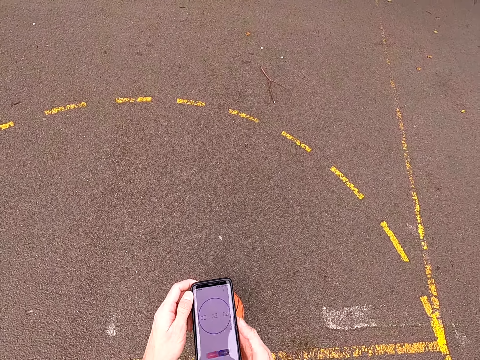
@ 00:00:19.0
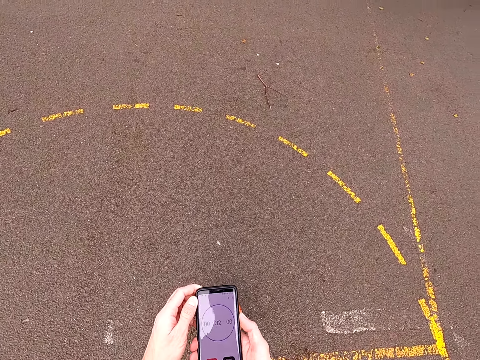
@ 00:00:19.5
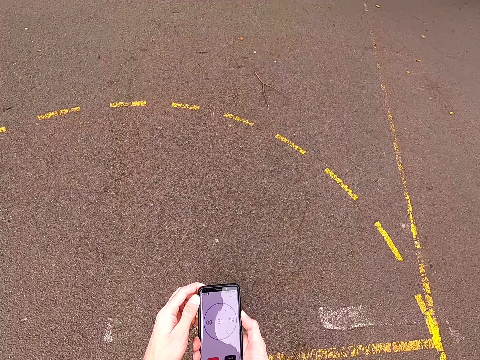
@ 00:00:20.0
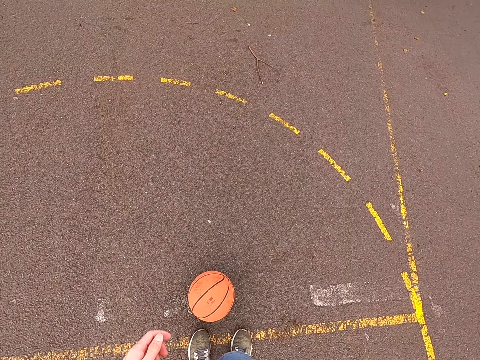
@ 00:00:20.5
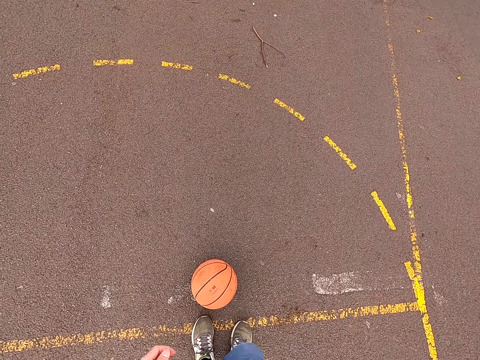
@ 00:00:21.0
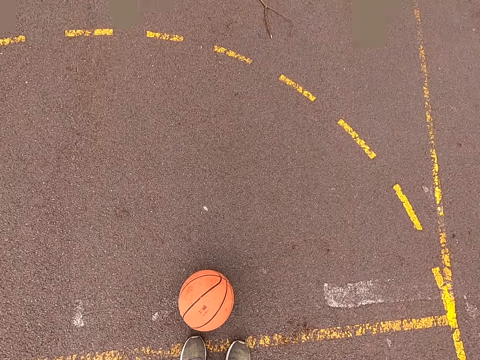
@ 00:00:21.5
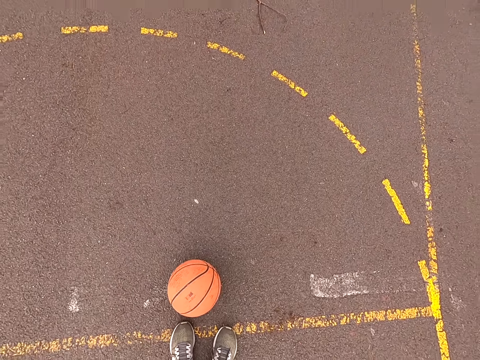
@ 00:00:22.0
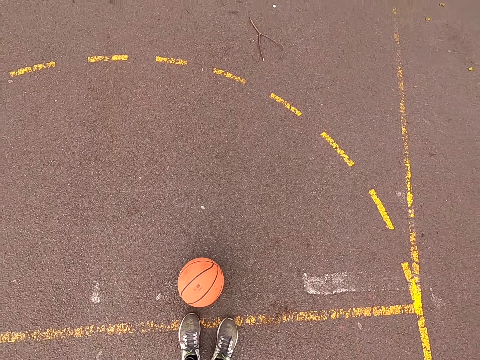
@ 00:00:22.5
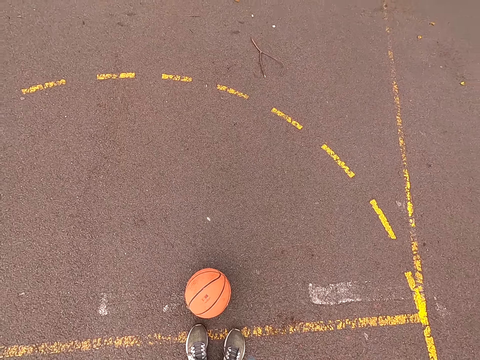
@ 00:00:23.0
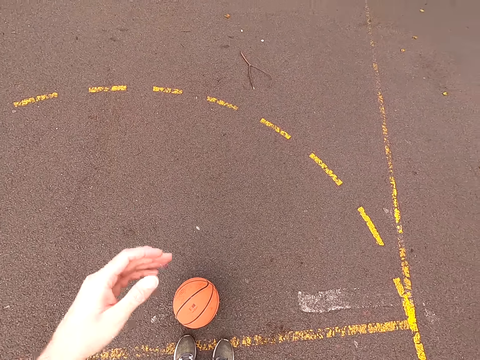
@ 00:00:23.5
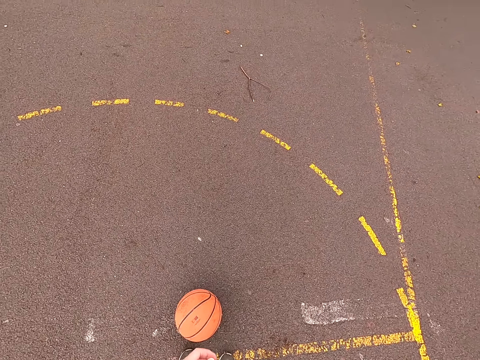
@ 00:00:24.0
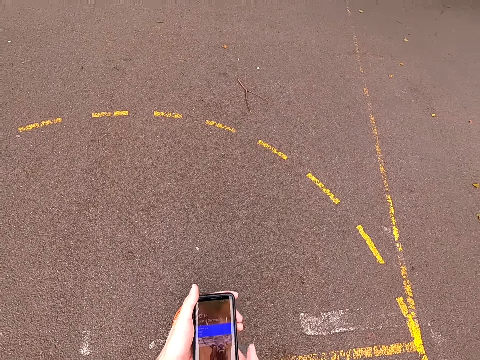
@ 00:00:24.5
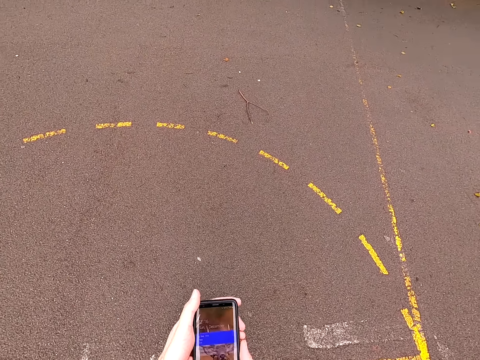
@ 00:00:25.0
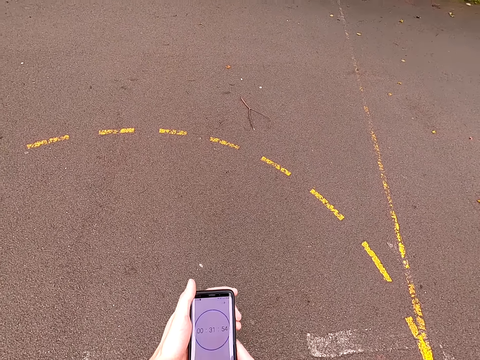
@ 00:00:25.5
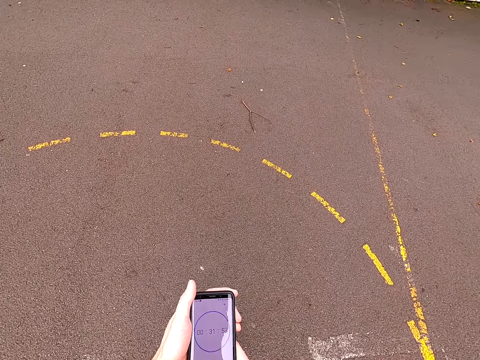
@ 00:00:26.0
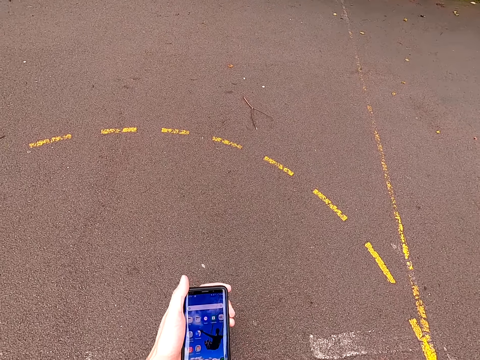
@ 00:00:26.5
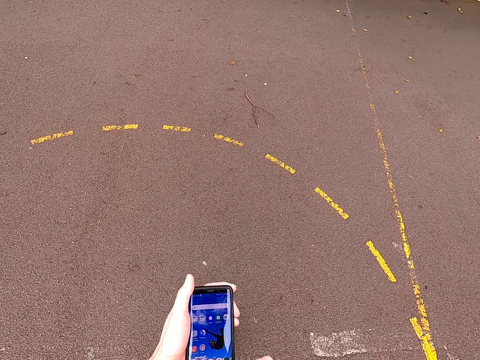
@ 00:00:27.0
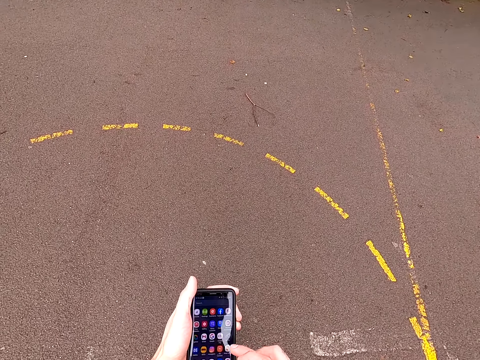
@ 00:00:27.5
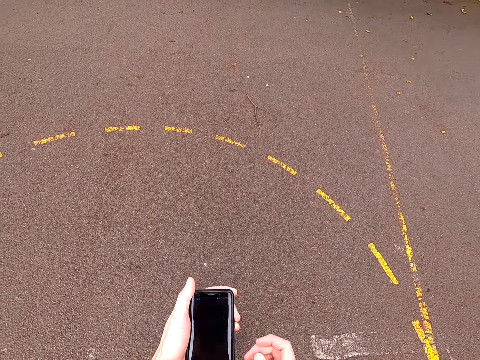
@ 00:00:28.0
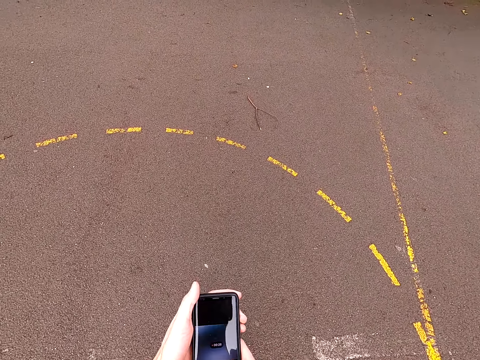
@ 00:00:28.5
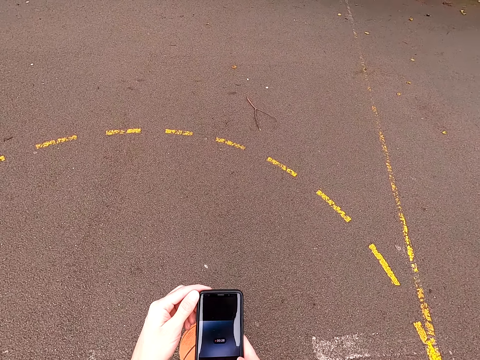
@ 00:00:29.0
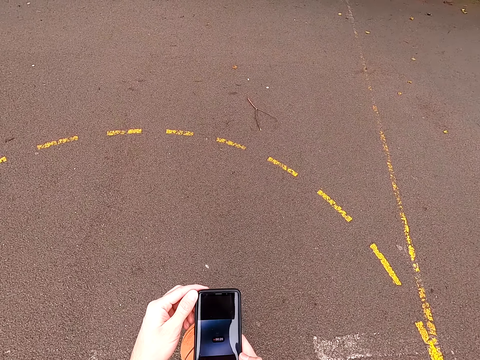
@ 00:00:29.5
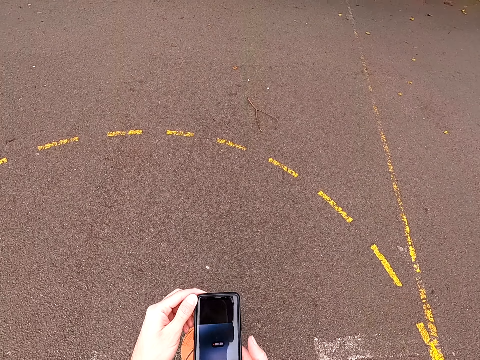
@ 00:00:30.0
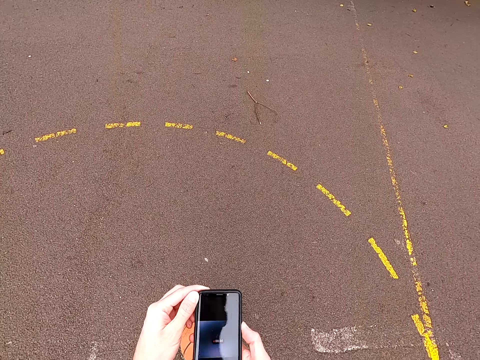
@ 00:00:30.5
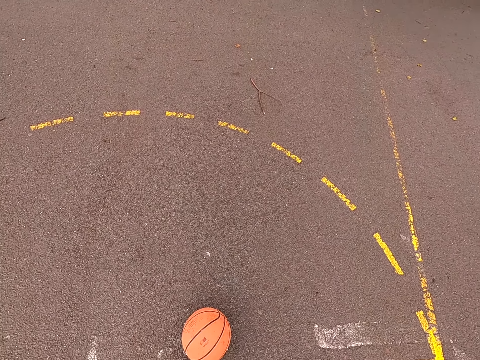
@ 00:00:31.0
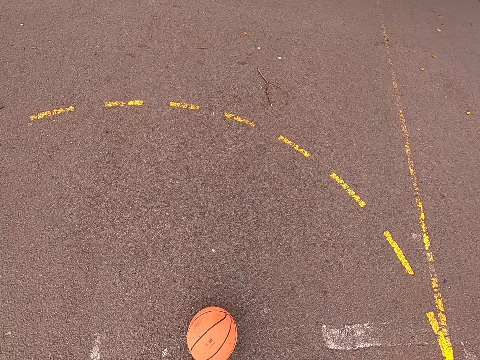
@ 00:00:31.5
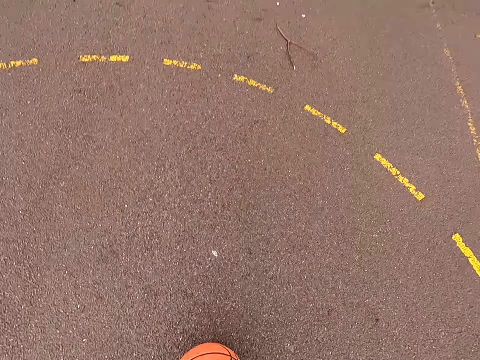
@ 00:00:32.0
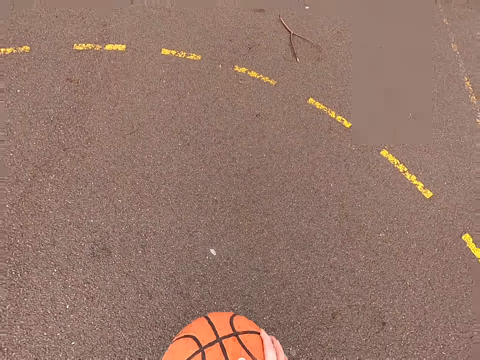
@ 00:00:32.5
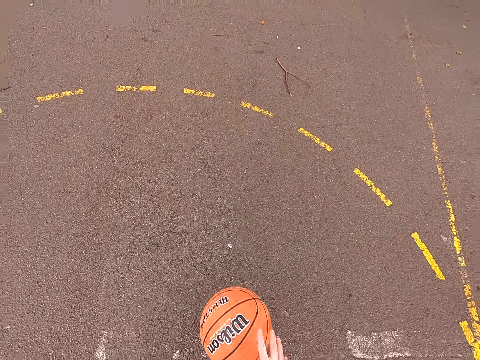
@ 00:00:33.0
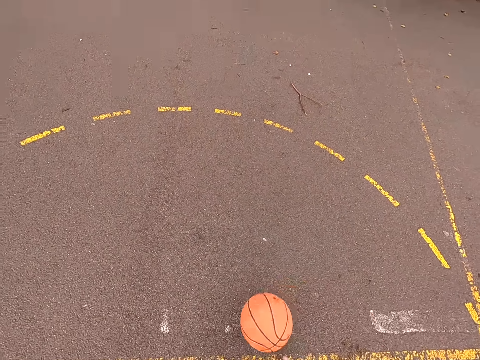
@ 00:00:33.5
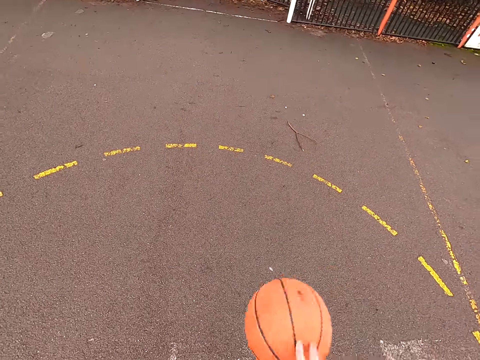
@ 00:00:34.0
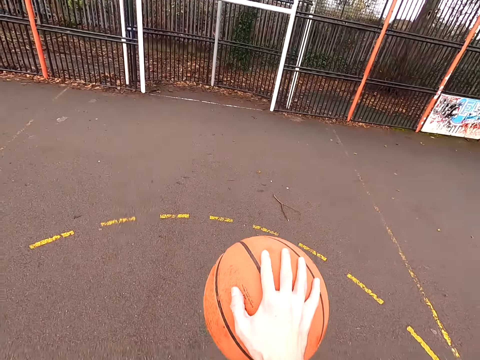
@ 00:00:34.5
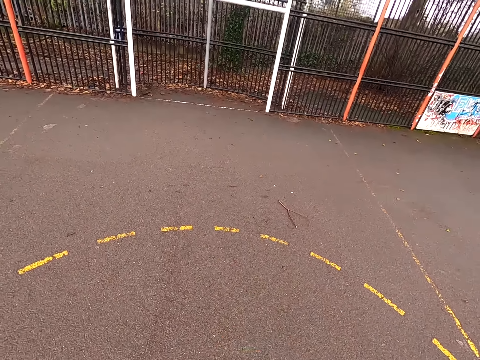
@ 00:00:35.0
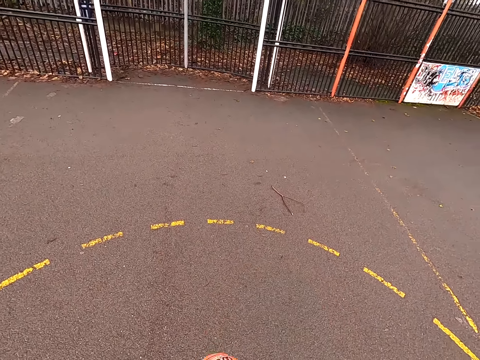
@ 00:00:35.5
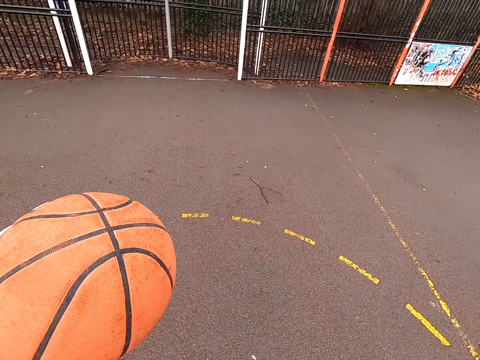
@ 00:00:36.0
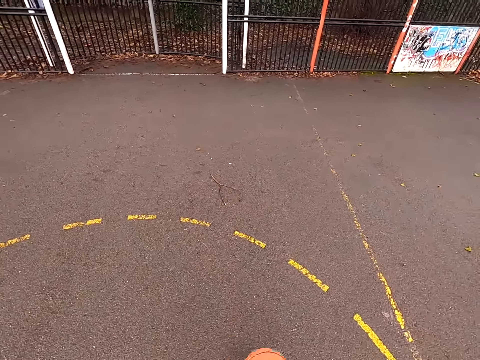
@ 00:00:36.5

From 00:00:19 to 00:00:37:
The camera wearer puts the phone in the pocket. They take the phone and scroll through the phone. They put the phone in the pocket. They pick up the basketball and dribble the ball.

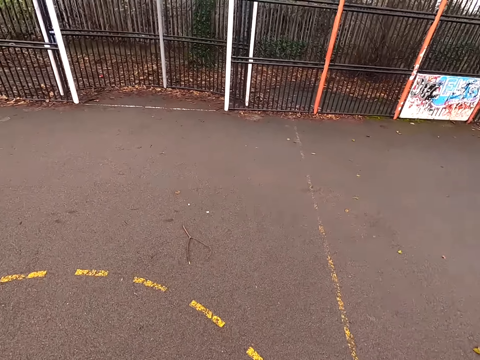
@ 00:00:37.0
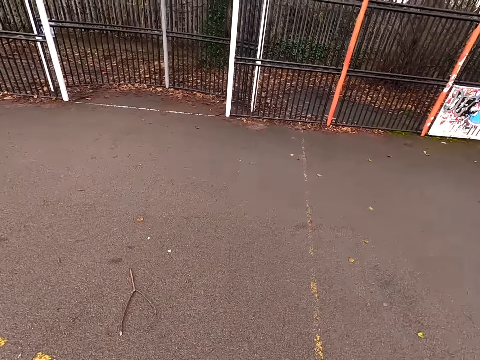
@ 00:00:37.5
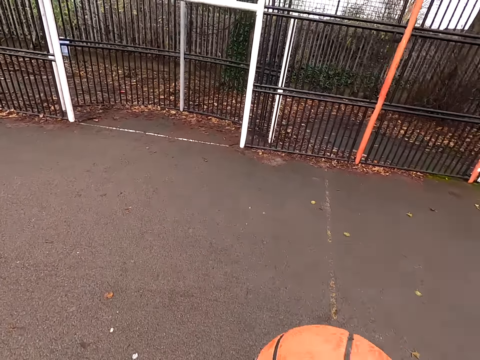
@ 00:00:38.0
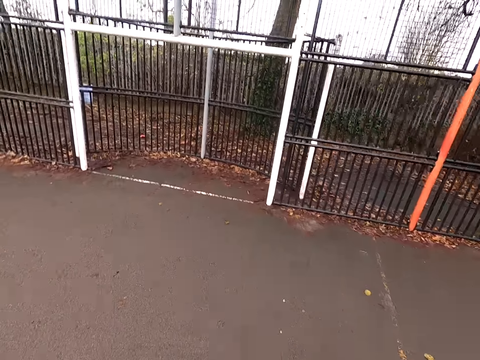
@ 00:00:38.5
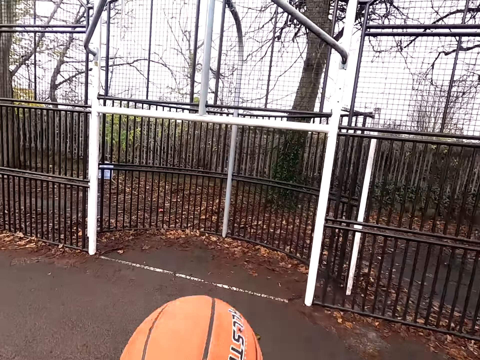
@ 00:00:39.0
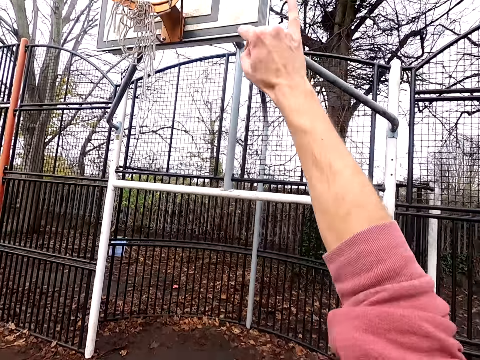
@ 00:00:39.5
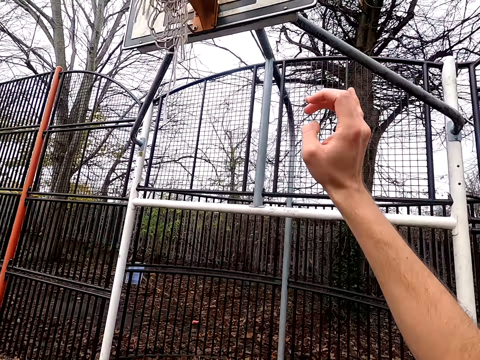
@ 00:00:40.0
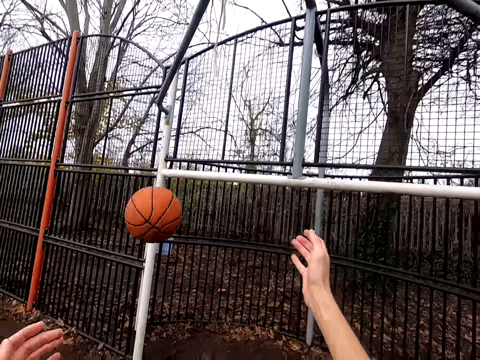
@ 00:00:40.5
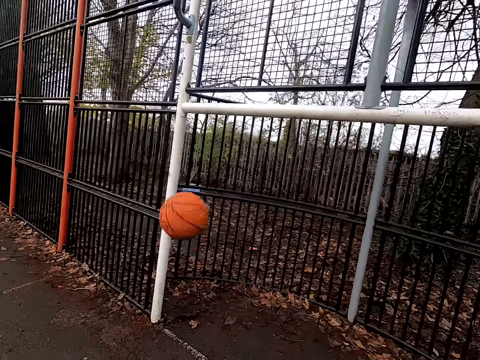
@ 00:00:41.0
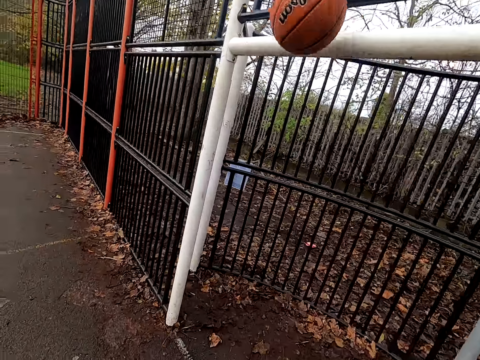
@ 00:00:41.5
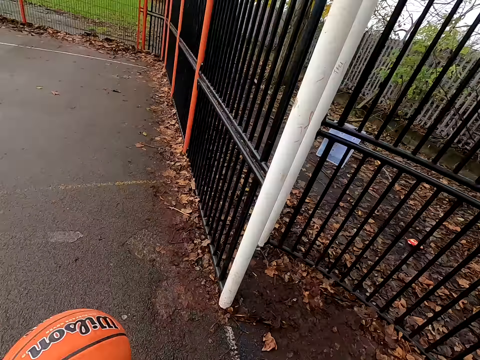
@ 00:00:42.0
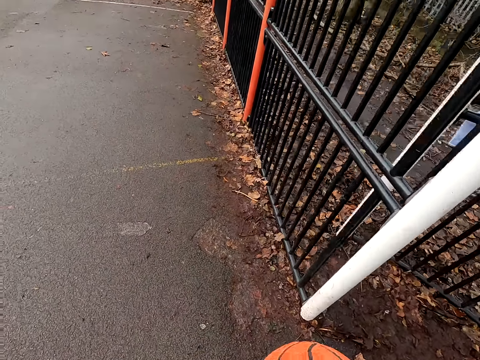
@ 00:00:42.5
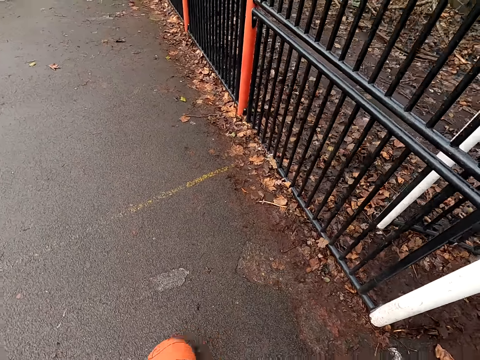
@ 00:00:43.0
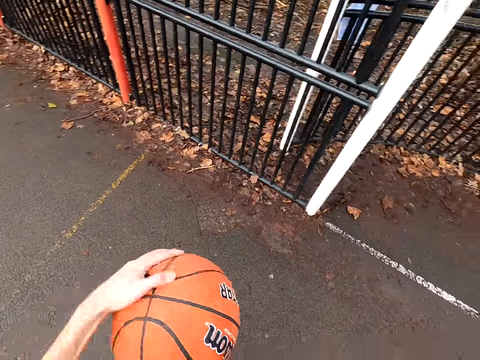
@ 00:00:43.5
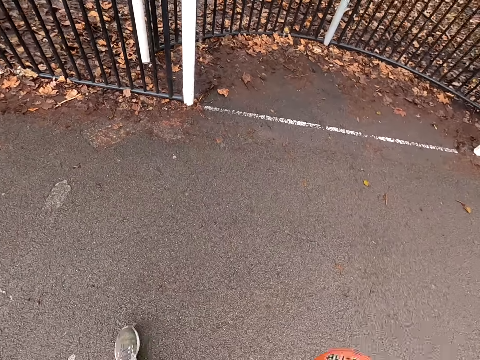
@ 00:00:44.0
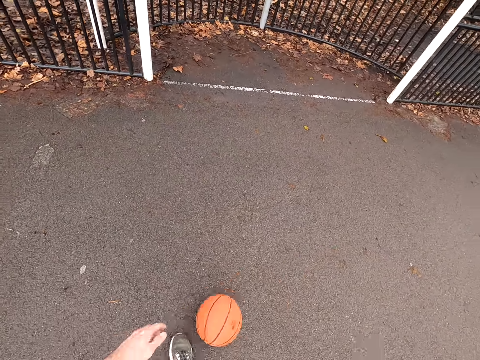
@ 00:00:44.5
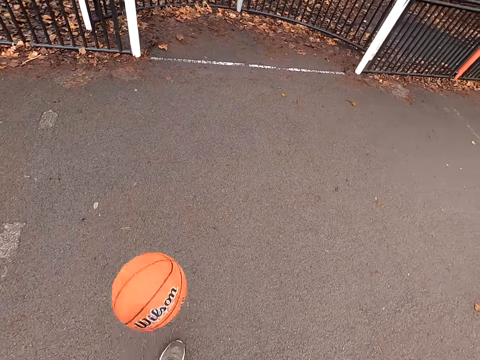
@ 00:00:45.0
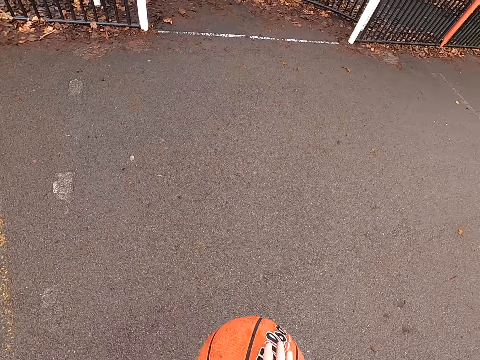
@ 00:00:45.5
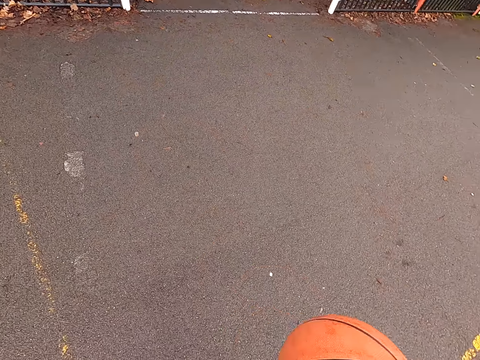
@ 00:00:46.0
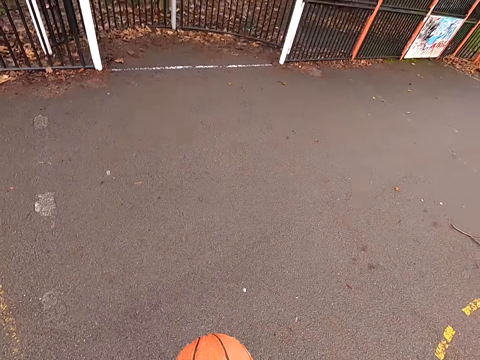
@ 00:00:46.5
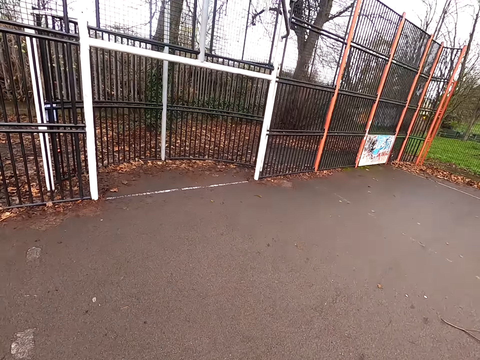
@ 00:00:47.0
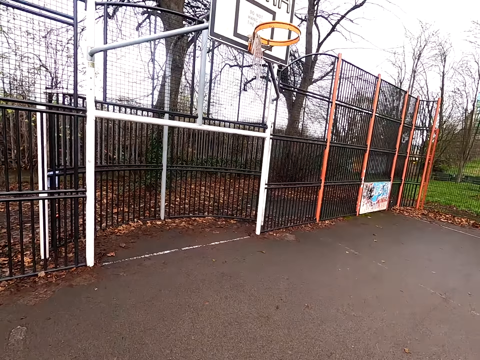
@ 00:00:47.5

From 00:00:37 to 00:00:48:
The camera wearer shoots the ball. They walk around, take the ball and dribble the ball.
